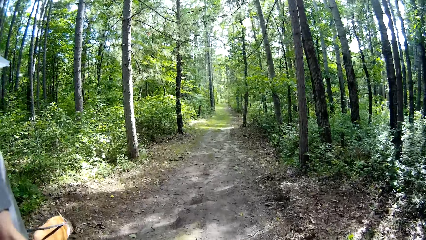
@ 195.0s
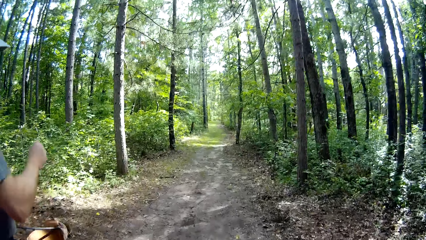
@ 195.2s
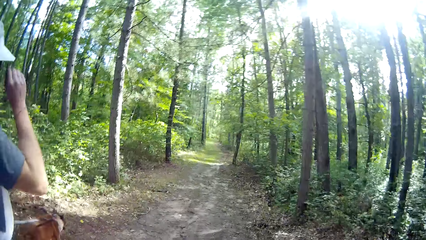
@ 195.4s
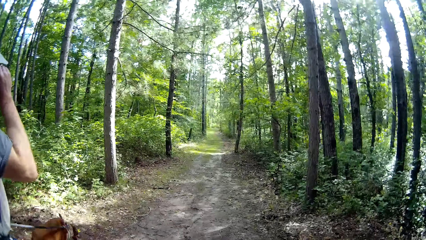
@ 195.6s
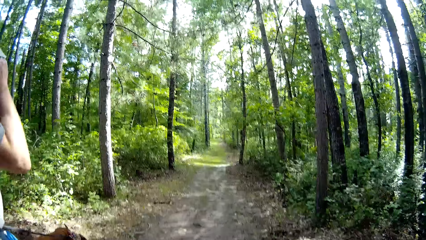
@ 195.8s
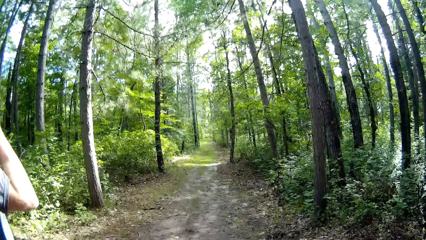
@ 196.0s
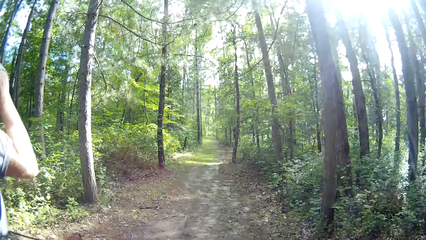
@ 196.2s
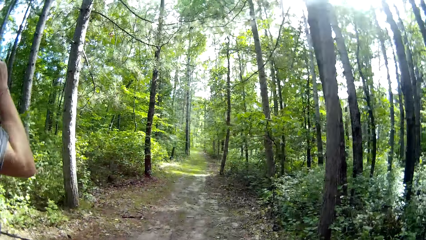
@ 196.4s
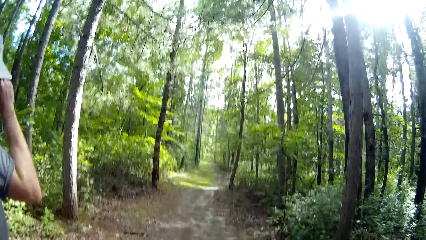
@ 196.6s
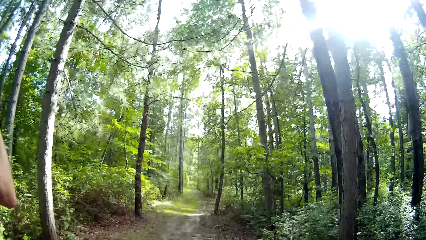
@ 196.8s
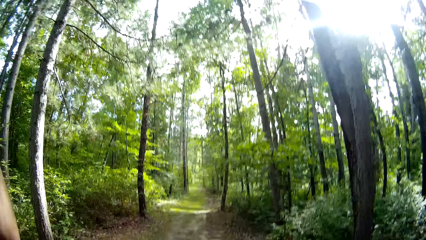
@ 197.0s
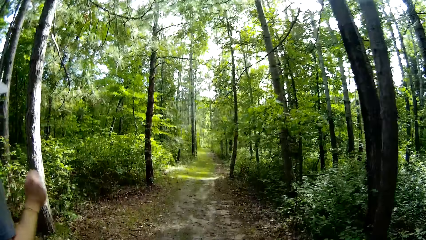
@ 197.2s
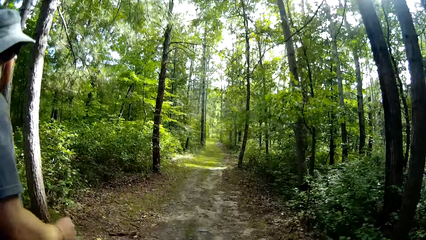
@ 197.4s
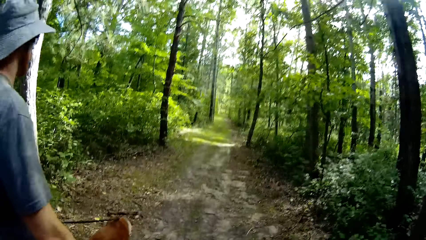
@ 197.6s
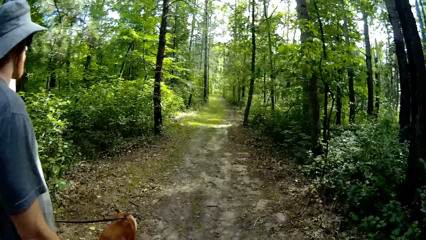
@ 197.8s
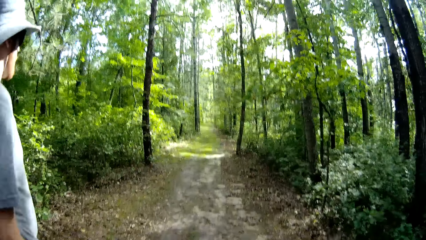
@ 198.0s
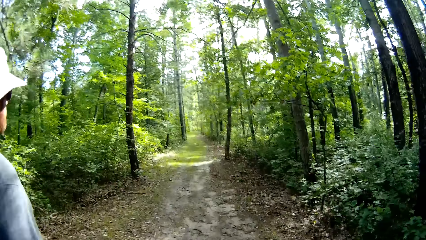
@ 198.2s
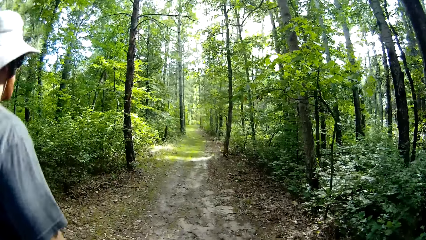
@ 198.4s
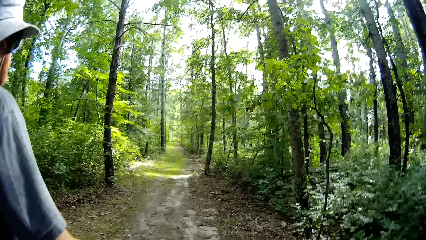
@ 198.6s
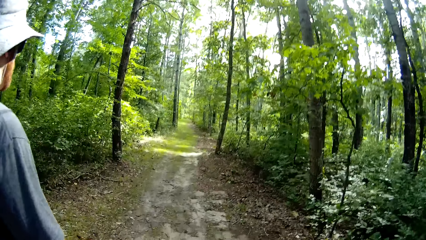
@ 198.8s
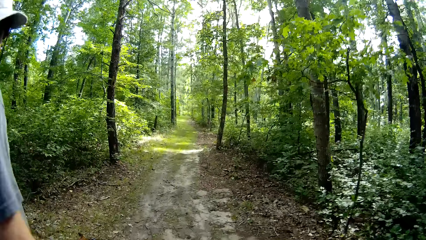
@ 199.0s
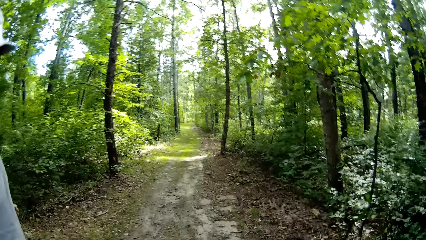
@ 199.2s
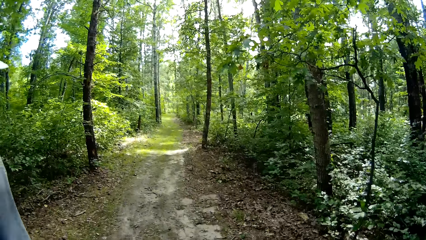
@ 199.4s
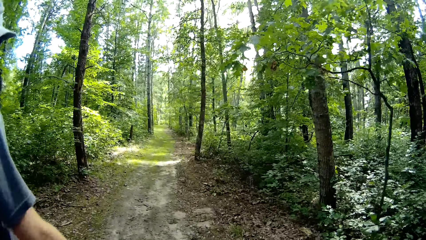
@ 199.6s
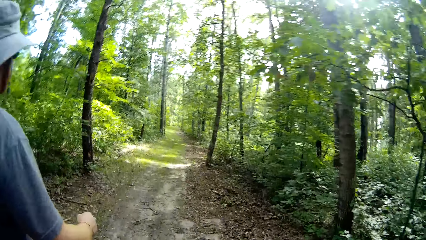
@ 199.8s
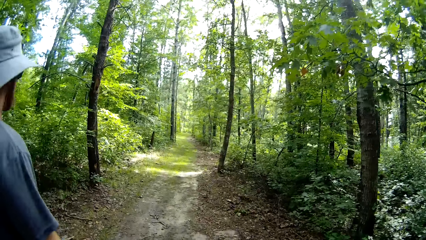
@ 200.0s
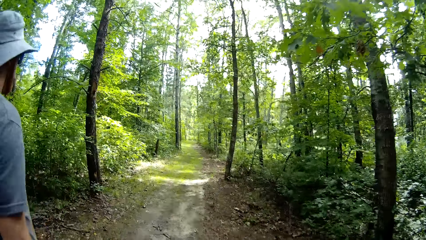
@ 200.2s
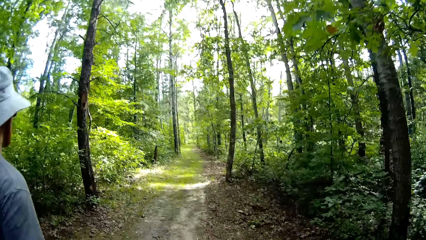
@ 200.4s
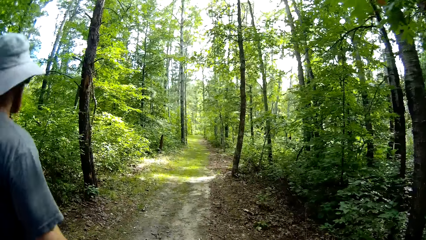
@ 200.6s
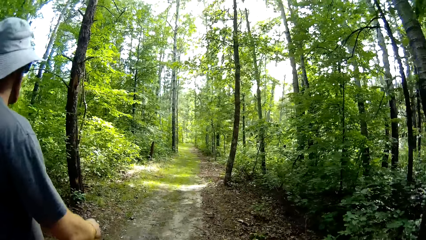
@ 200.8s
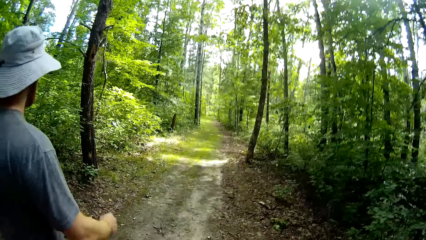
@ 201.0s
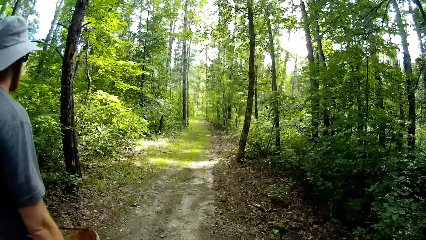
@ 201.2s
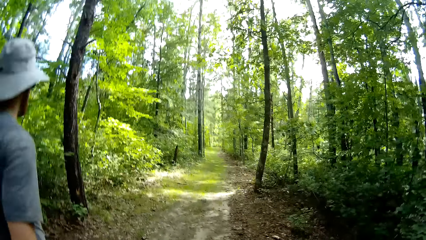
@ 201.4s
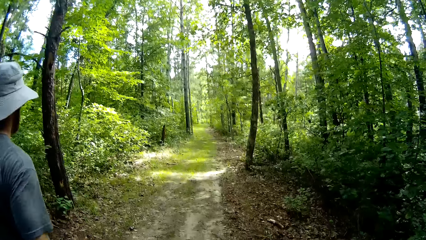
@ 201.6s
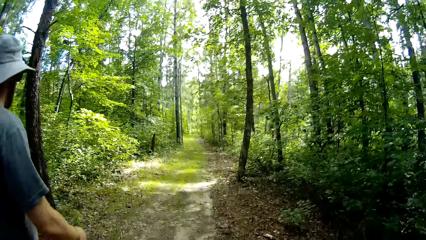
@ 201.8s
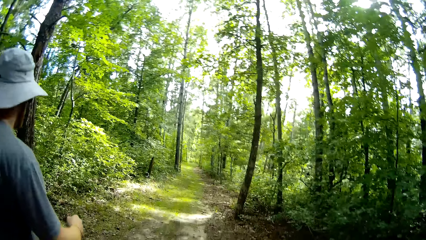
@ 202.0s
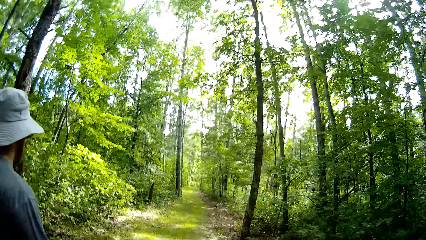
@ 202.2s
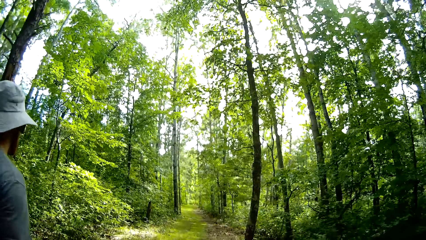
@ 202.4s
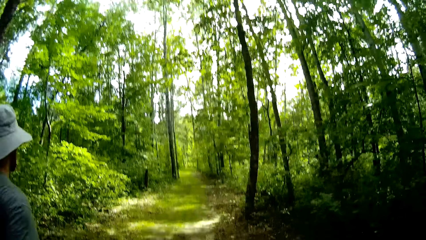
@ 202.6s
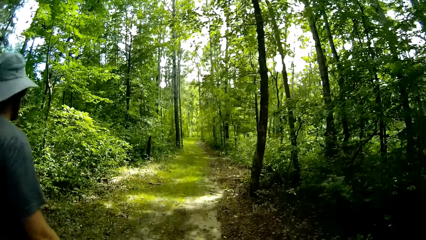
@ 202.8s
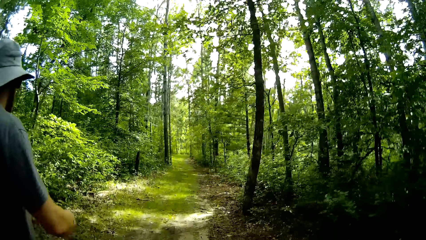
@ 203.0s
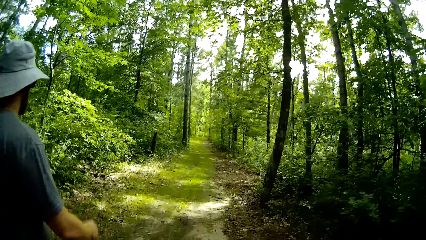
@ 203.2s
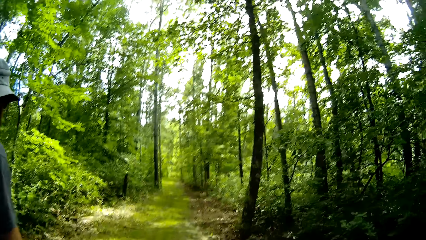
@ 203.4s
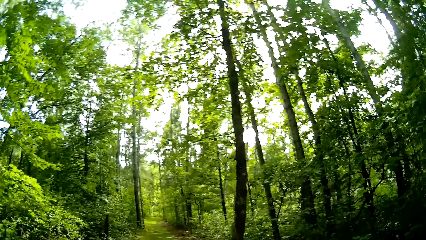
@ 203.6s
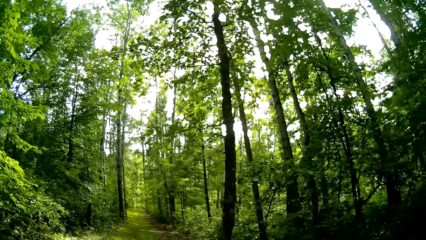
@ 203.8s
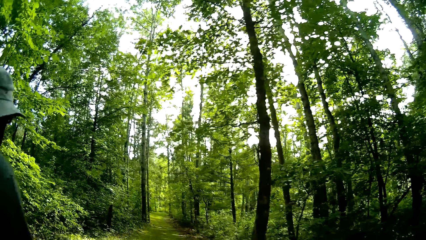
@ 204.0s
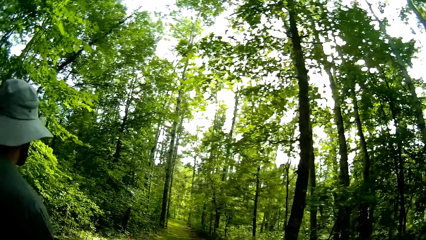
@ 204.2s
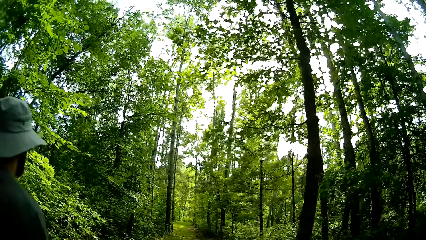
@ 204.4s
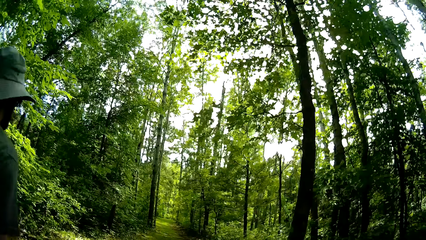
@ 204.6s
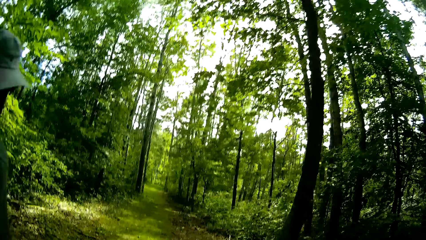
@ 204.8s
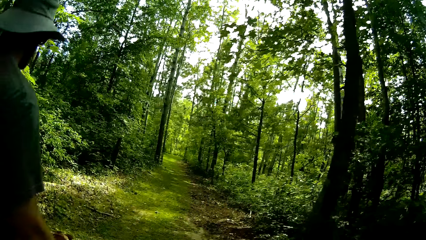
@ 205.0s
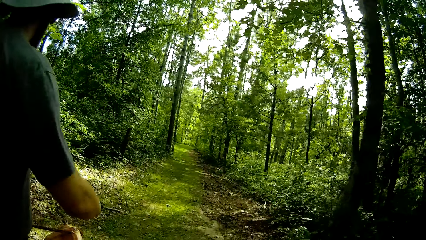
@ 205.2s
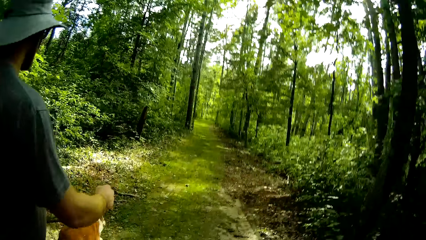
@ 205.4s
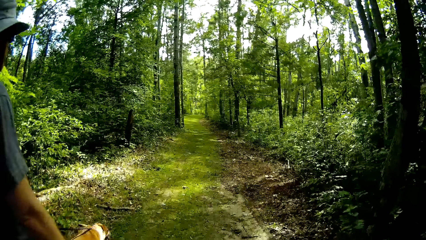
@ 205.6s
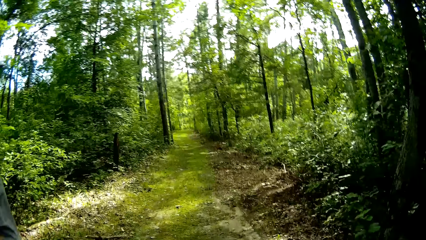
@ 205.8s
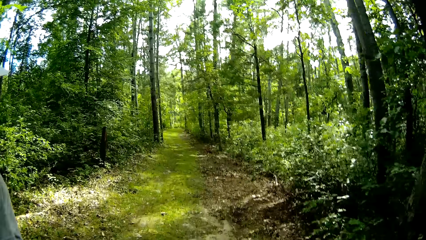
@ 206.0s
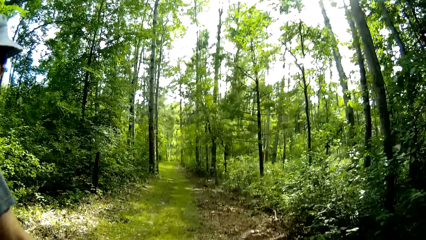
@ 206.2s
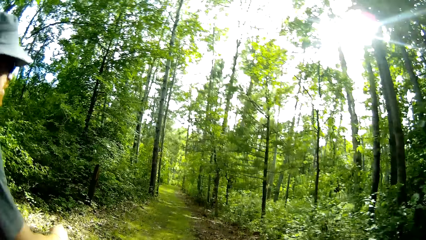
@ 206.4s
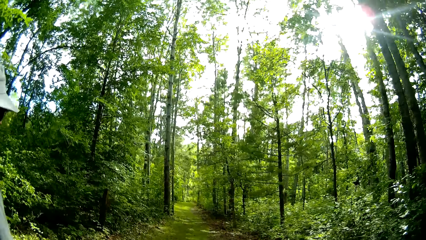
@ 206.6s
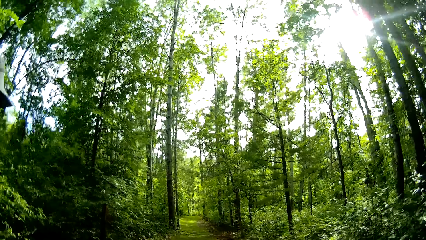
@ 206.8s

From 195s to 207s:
The camera wearer talks with a man.

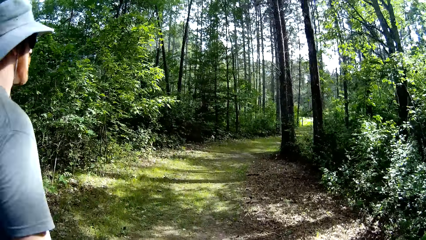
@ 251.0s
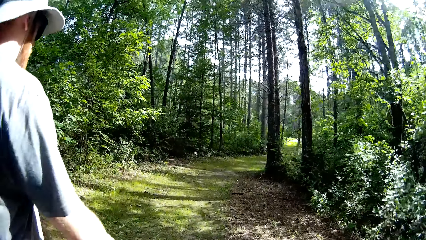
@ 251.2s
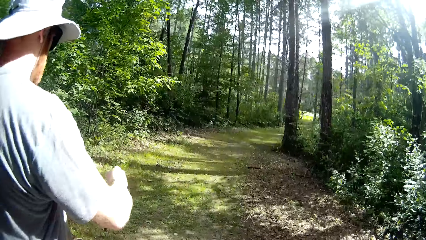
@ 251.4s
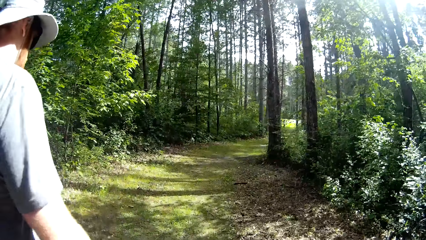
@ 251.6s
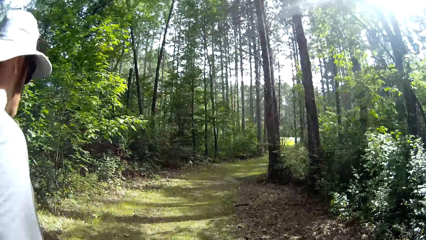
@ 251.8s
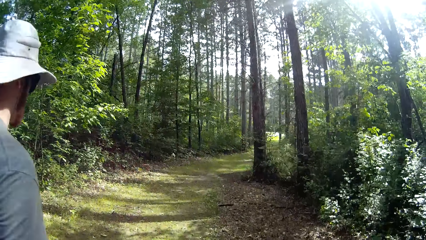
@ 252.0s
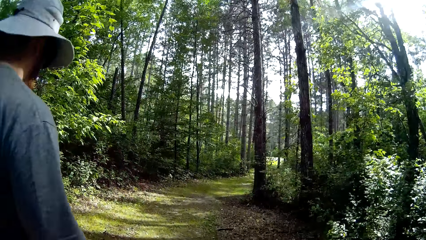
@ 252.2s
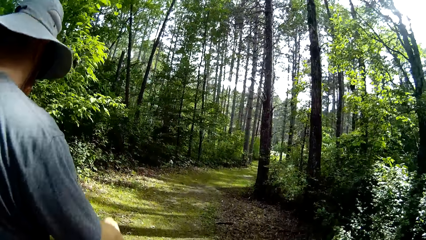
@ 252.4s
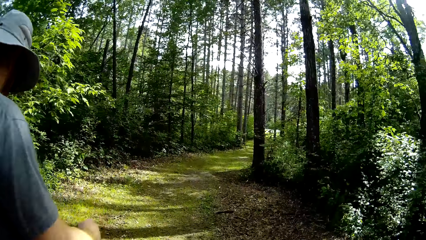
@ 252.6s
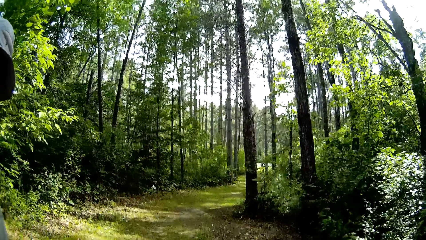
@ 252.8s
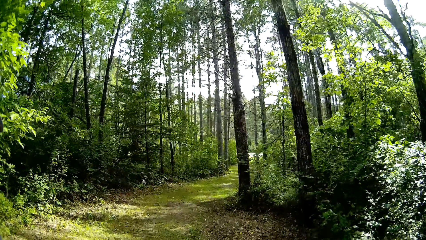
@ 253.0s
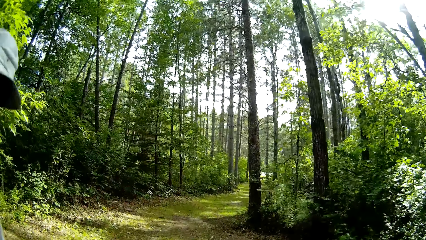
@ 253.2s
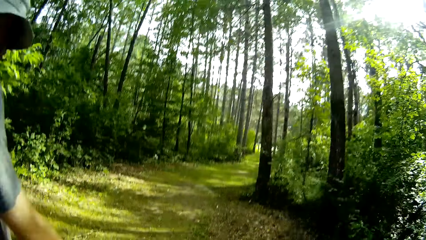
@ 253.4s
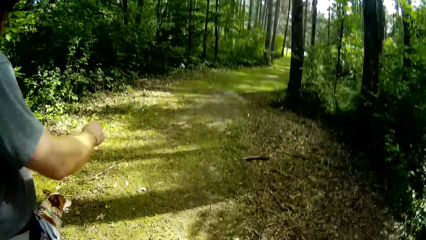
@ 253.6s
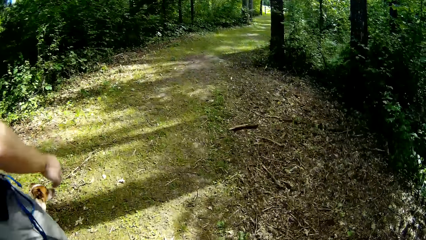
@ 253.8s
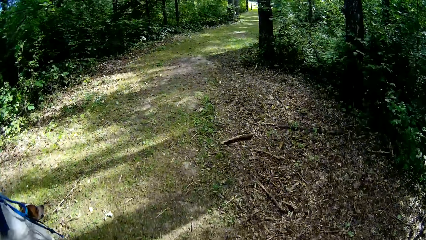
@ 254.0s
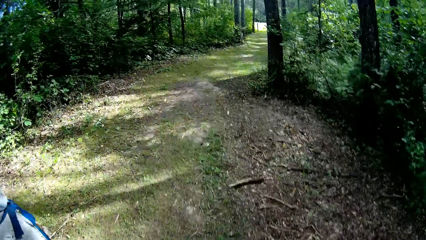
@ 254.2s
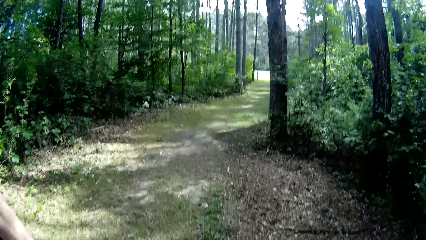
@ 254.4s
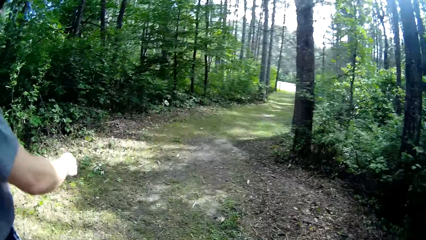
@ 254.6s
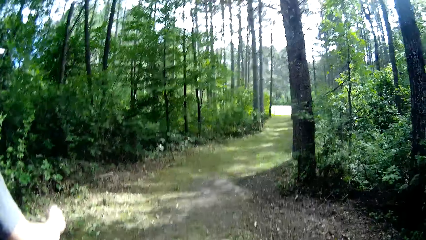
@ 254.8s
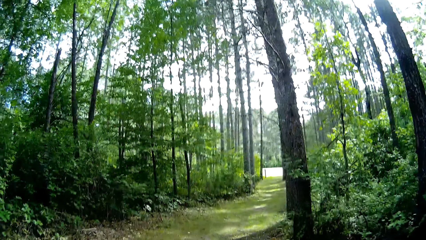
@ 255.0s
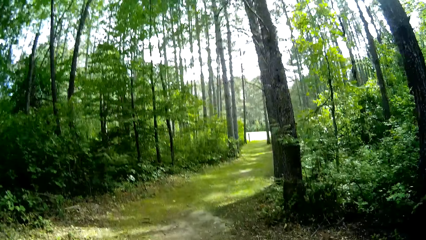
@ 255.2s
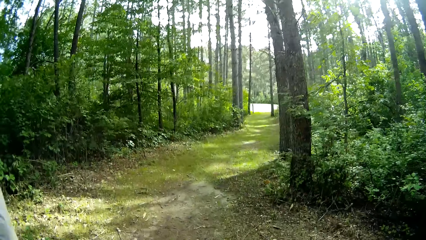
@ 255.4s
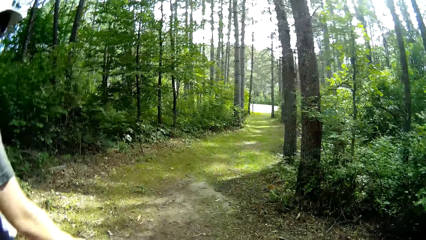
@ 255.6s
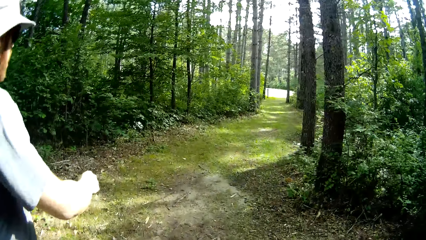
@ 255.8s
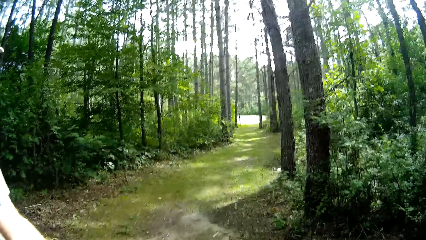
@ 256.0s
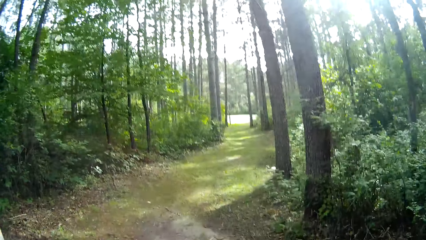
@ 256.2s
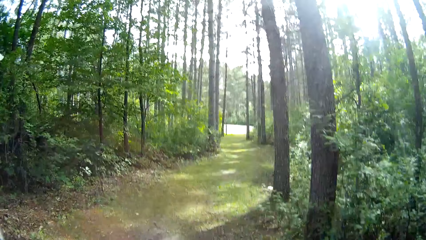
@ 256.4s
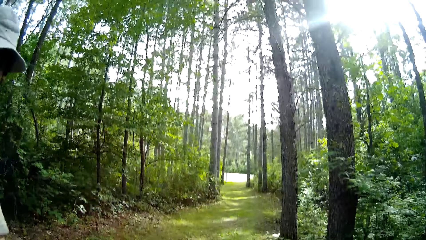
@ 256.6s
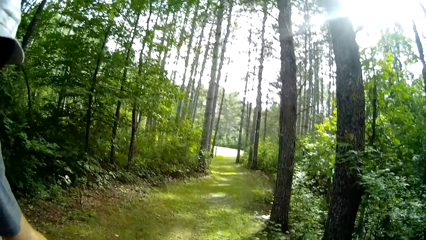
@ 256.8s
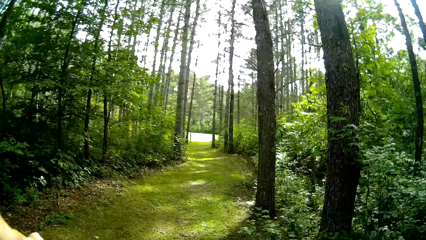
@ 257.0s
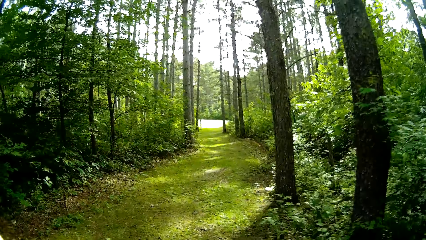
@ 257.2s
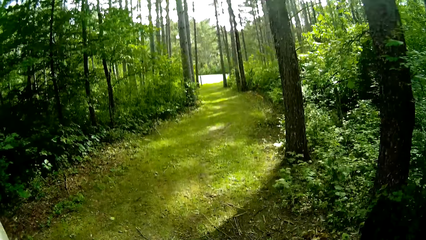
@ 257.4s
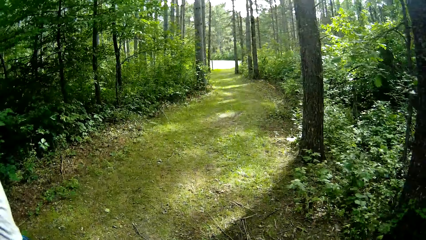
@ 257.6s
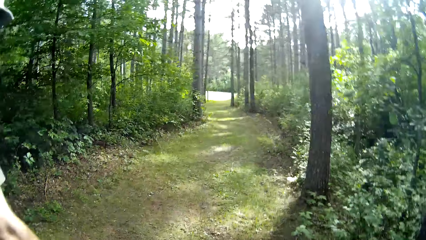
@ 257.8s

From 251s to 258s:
The camera wearer walks down the walkway.
